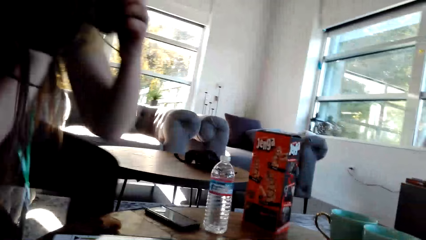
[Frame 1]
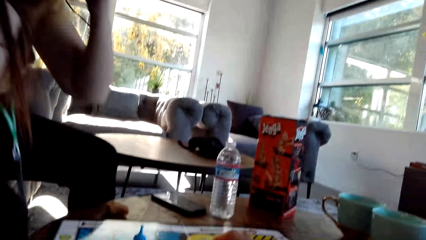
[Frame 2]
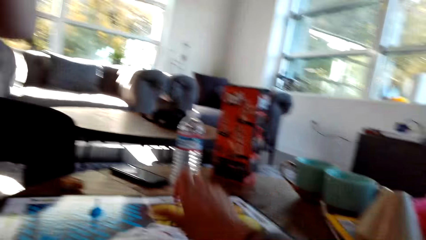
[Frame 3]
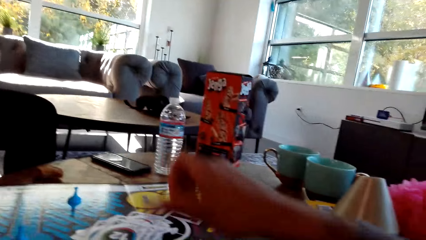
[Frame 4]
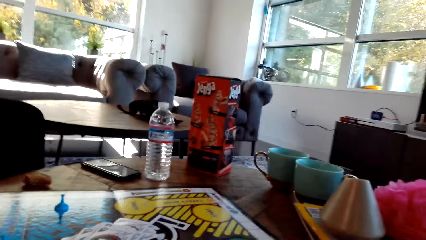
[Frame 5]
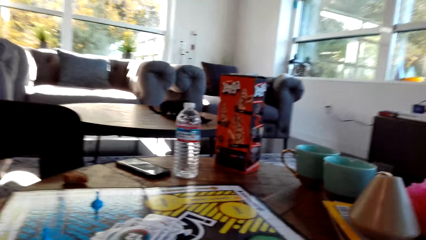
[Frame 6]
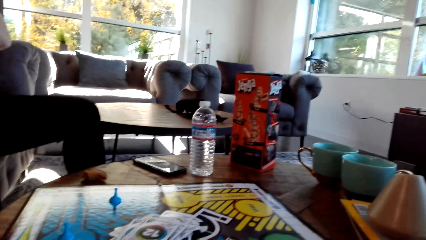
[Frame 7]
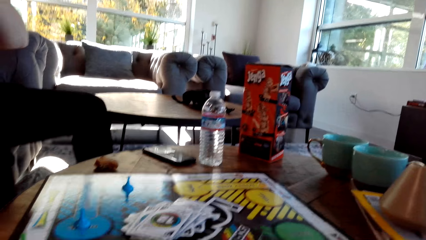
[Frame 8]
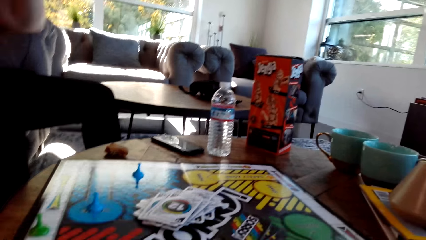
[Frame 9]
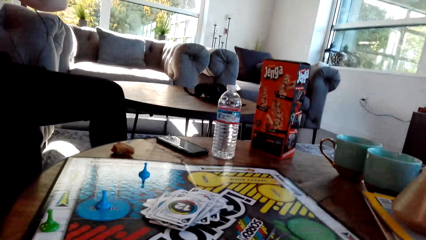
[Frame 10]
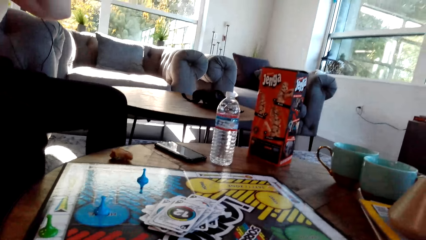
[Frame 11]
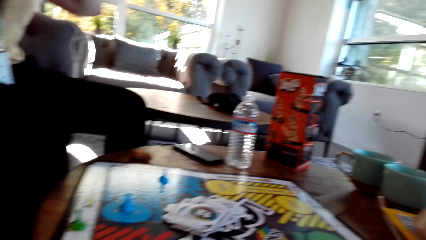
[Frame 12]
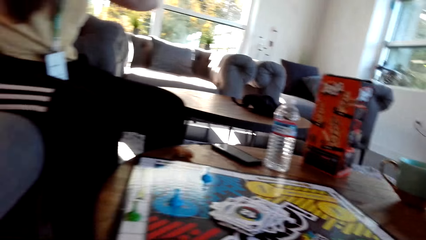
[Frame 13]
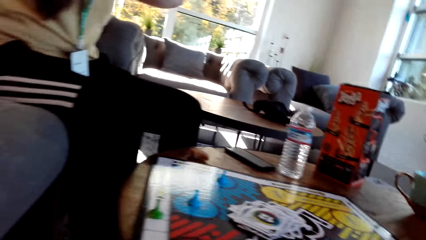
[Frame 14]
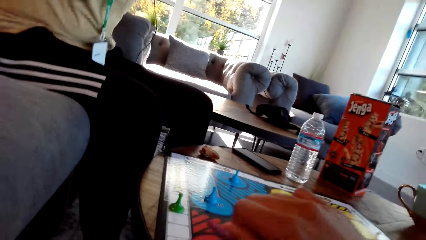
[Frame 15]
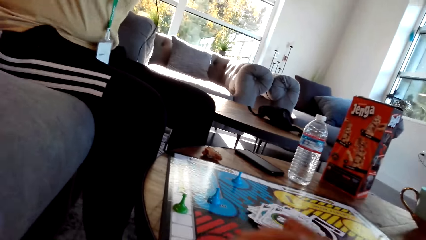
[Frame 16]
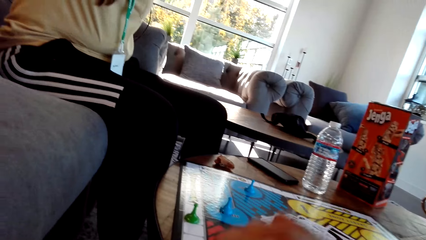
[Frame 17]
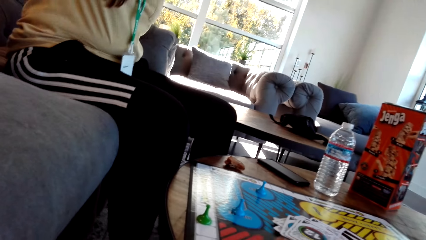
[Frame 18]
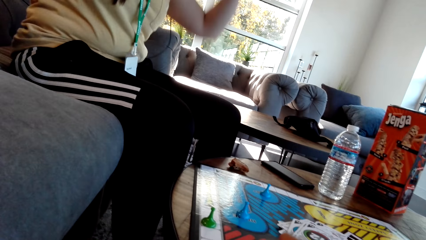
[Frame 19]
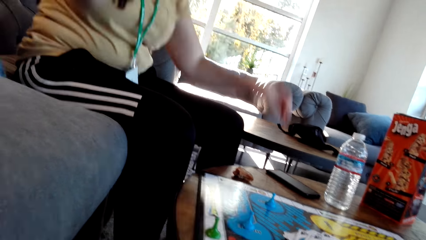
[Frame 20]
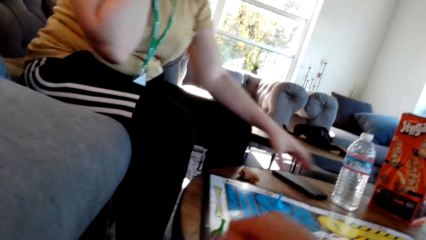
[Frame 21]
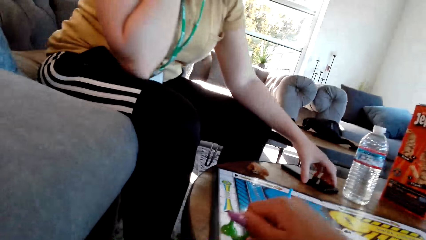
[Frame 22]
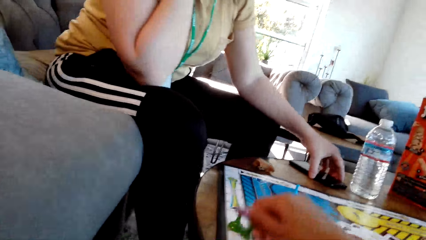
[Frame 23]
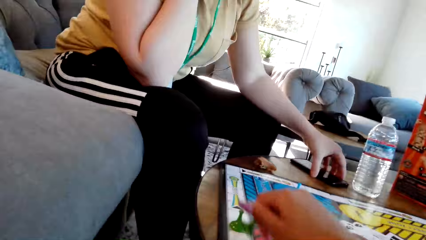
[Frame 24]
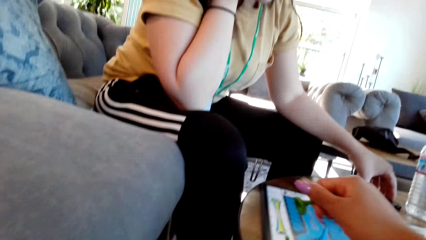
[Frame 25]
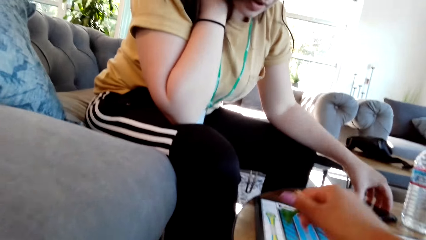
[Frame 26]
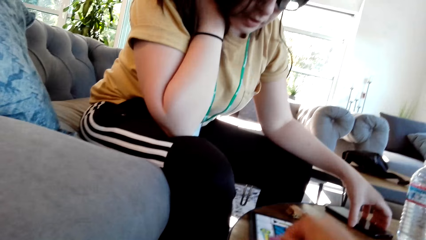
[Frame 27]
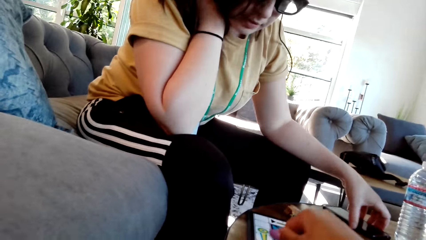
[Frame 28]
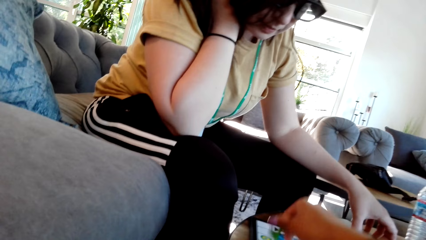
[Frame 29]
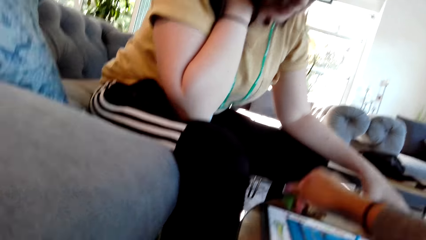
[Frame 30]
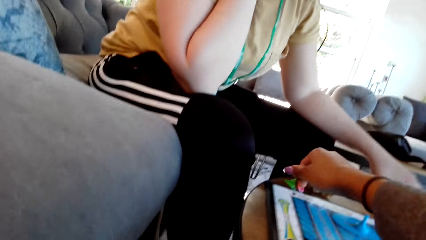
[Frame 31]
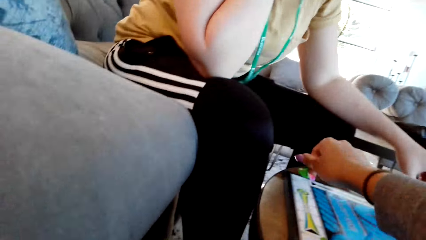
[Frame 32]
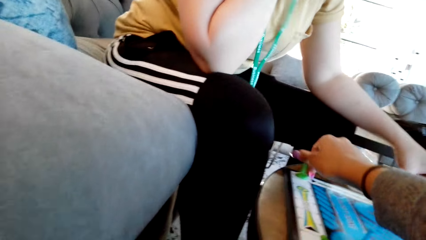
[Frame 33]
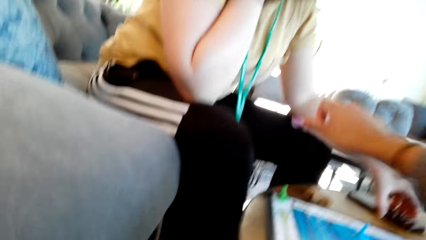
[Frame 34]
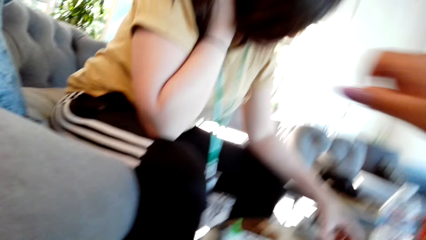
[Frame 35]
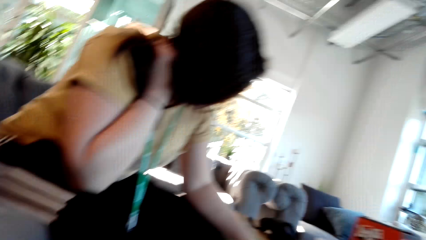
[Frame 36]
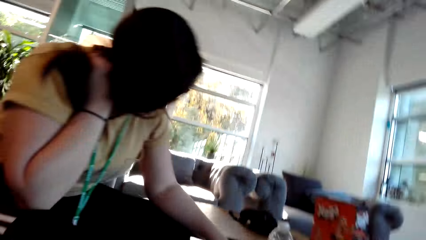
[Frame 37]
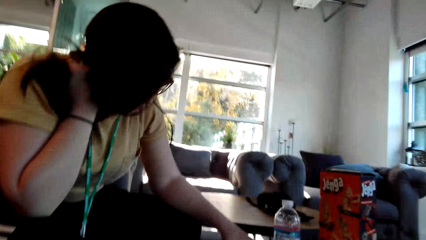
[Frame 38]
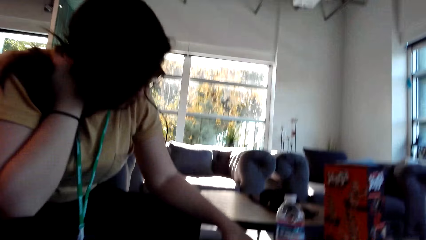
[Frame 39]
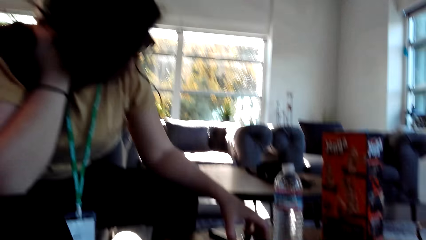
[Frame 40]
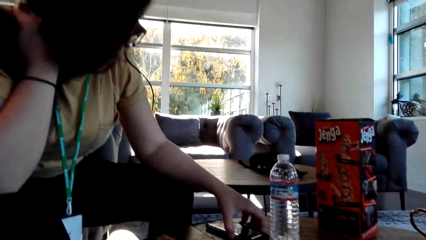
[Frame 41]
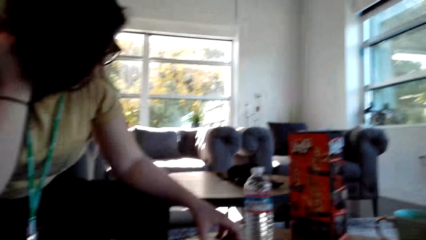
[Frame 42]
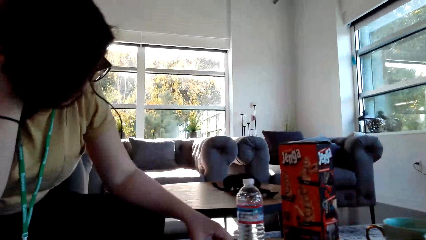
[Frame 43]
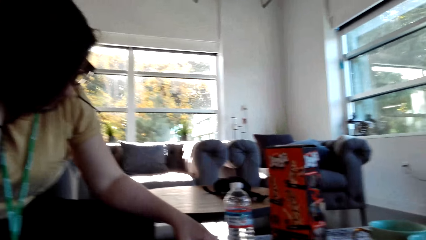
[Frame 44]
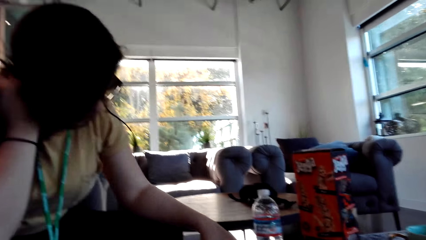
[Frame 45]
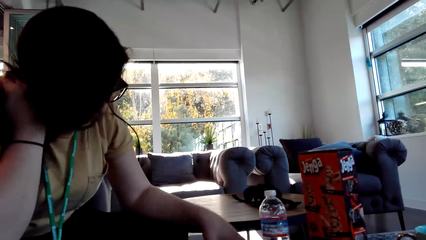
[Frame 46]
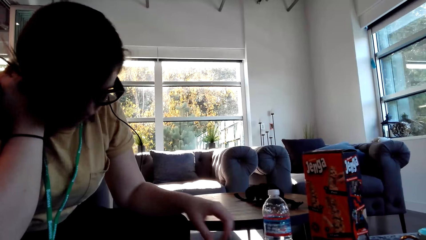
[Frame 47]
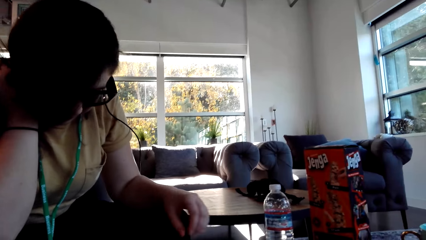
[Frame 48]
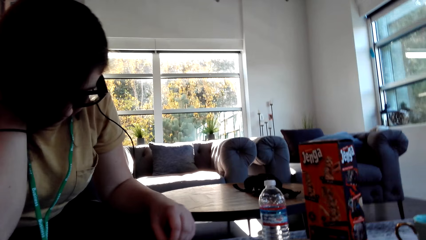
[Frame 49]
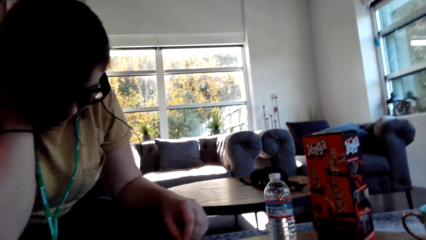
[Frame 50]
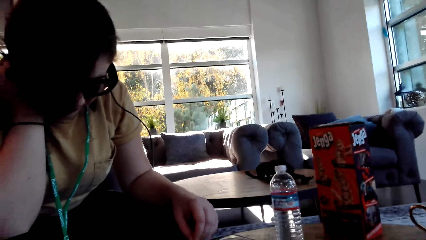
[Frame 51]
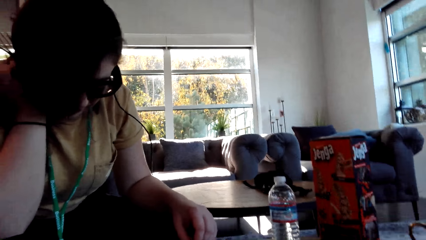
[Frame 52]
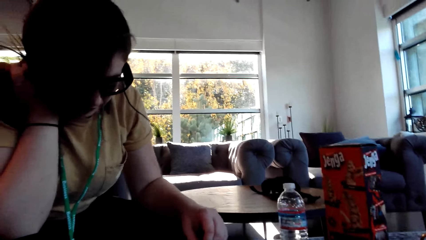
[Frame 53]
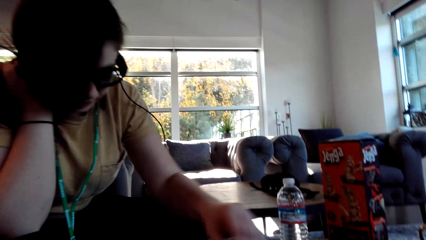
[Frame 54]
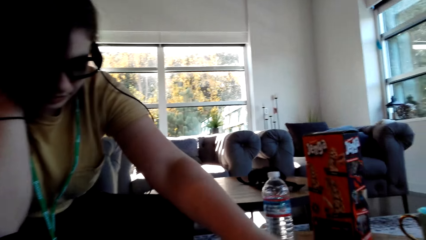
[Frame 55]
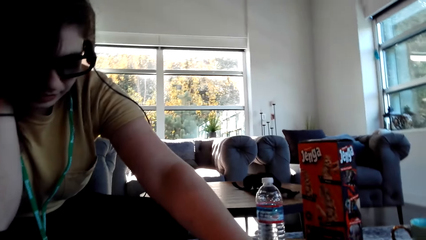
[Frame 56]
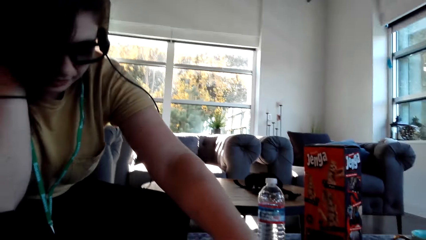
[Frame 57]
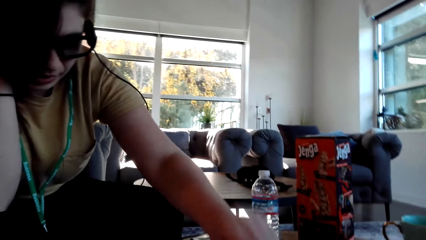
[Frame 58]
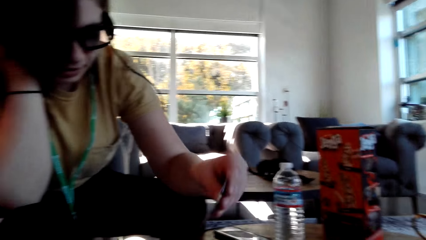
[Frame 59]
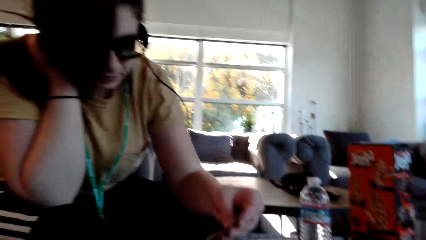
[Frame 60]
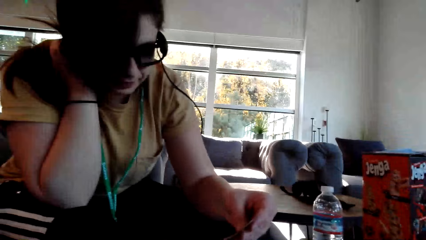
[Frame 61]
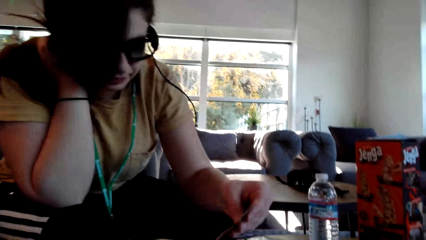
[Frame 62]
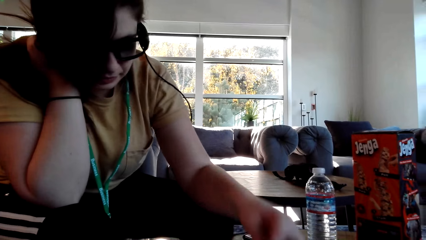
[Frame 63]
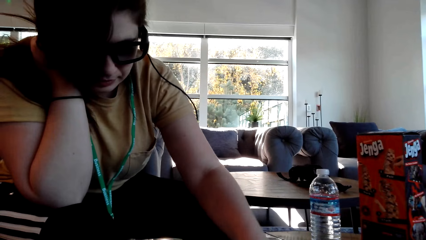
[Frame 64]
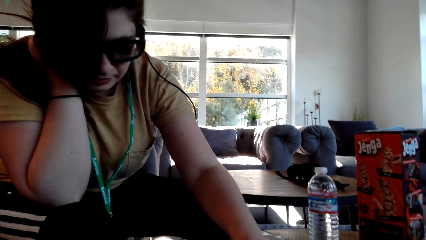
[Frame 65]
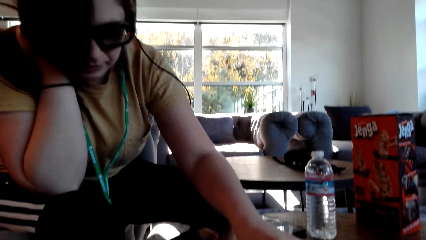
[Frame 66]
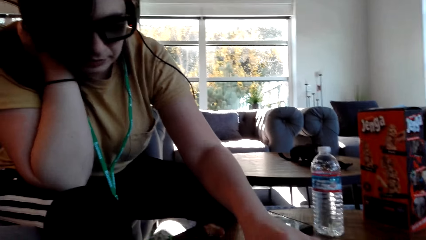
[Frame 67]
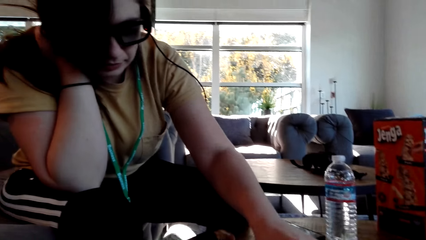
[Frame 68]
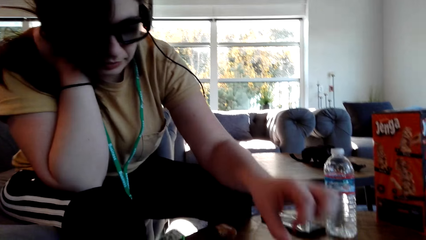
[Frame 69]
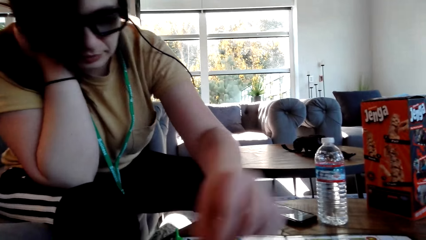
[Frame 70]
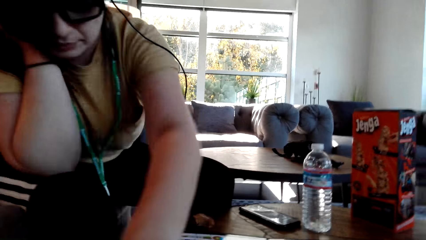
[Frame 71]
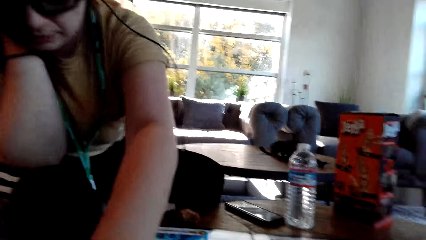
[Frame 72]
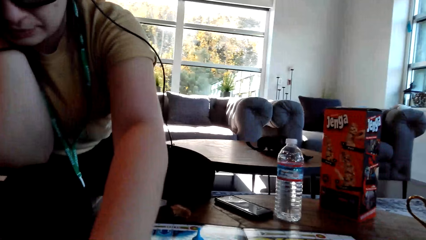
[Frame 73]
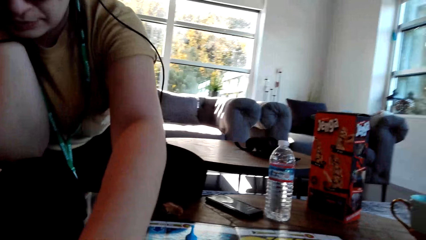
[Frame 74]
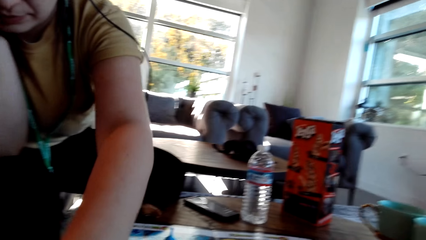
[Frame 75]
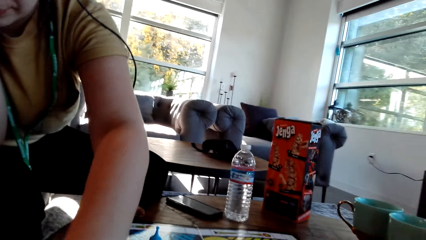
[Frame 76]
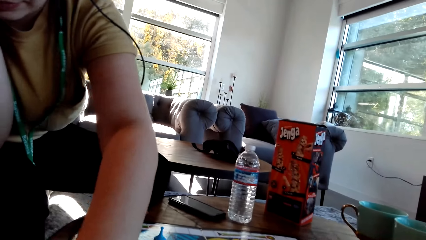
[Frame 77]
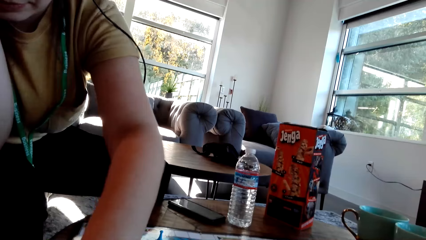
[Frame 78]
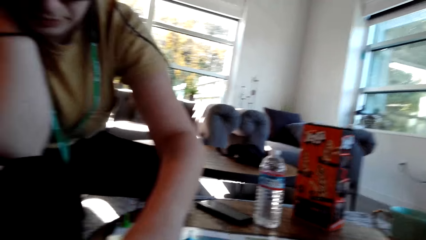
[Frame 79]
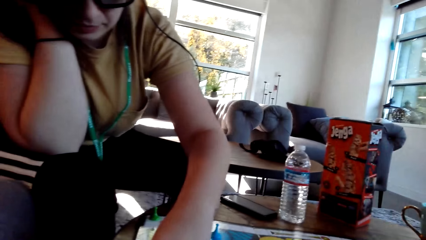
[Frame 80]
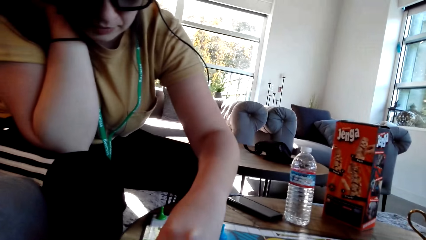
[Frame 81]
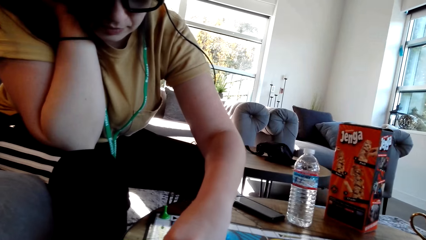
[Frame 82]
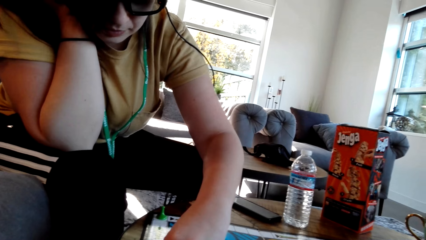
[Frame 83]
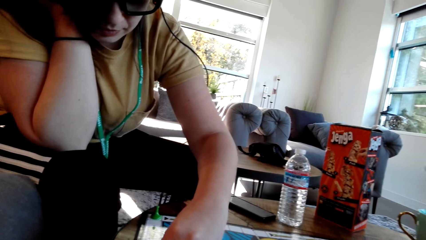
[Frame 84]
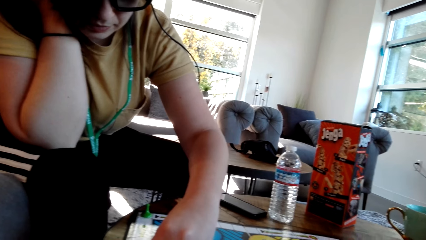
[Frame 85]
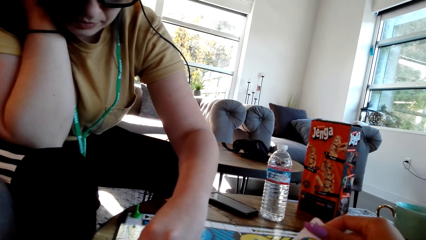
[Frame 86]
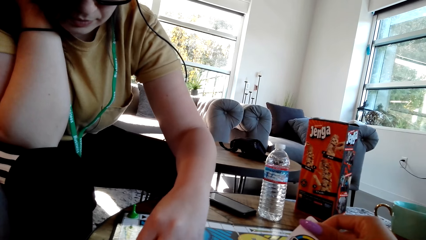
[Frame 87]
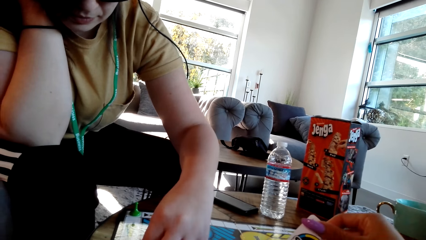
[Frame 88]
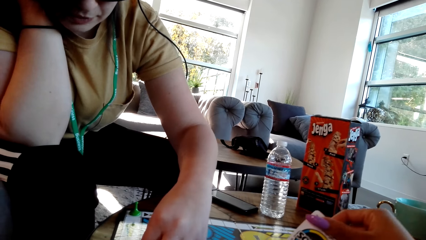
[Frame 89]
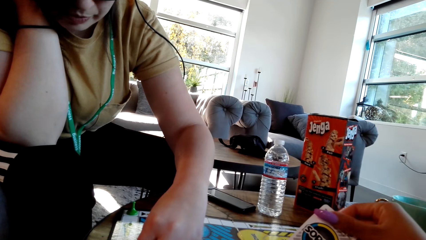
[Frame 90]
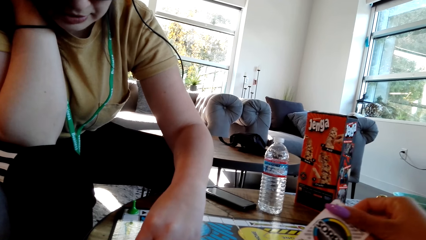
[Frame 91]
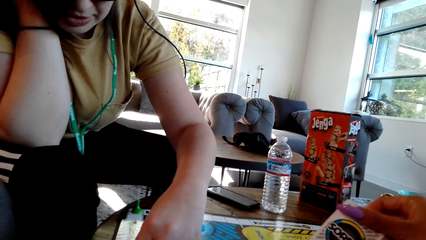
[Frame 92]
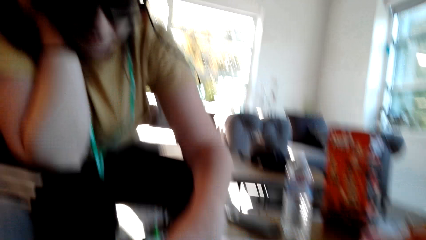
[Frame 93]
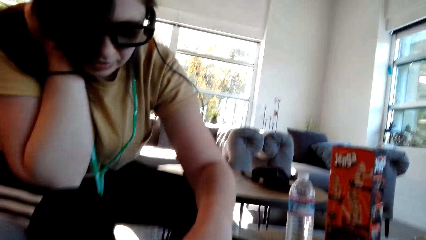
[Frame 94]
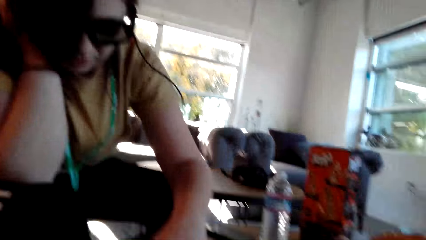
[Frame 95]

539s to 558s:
The camera wearer plays the Sorry game. They put a card on the board and move a pawn. A woman touches the cell phone on the table. The woman operates the phone, picks the card, puts the card on the board, and moves the pawn. The woman plays the Sorry game. Another woman moves the pawn on the game board.
